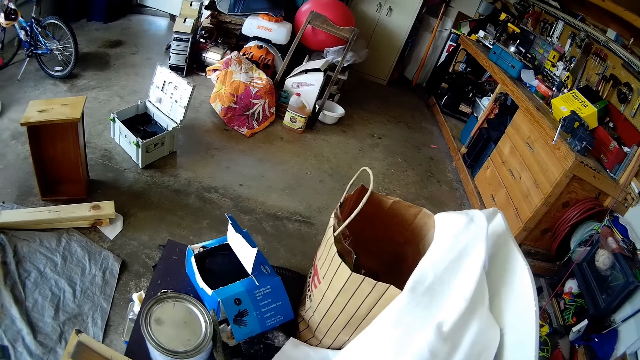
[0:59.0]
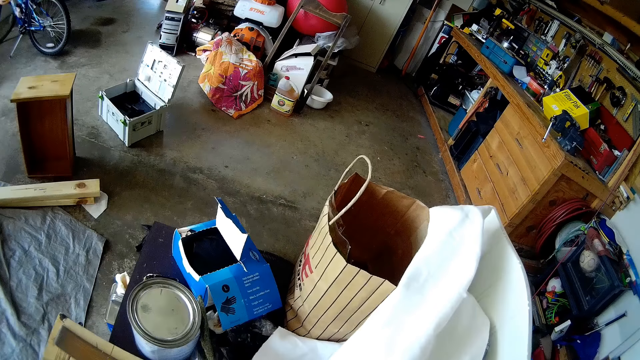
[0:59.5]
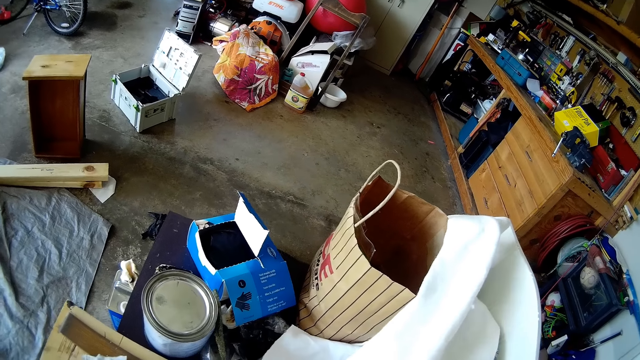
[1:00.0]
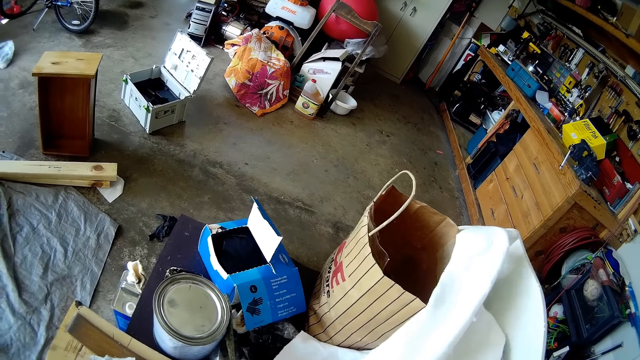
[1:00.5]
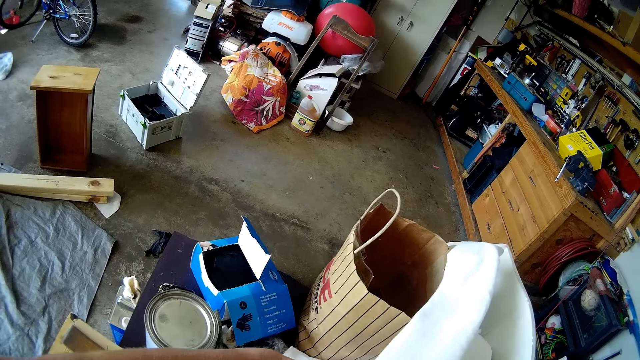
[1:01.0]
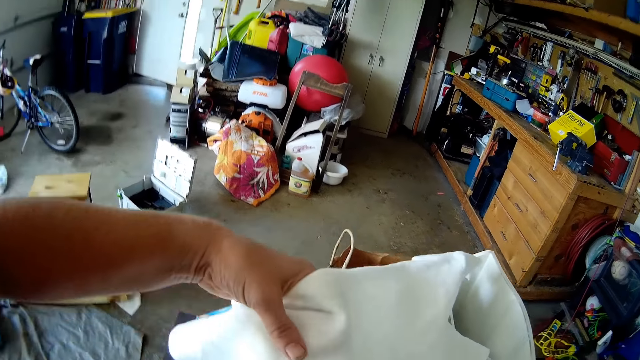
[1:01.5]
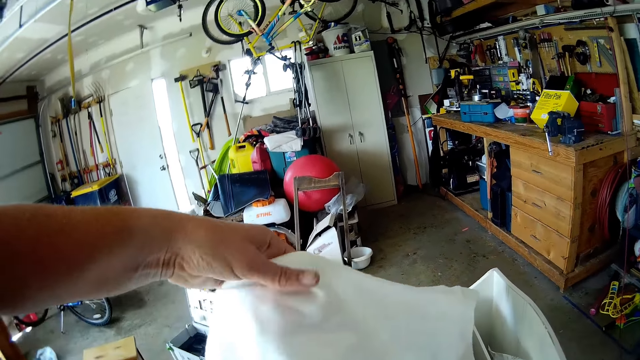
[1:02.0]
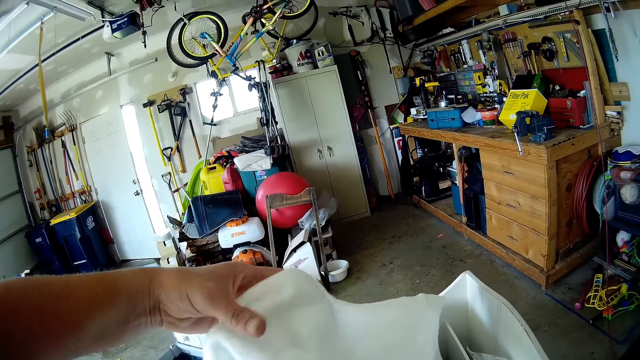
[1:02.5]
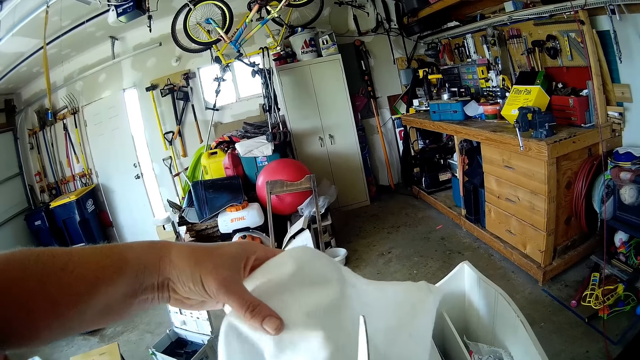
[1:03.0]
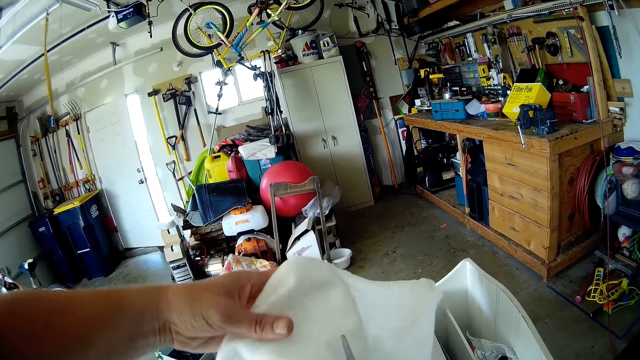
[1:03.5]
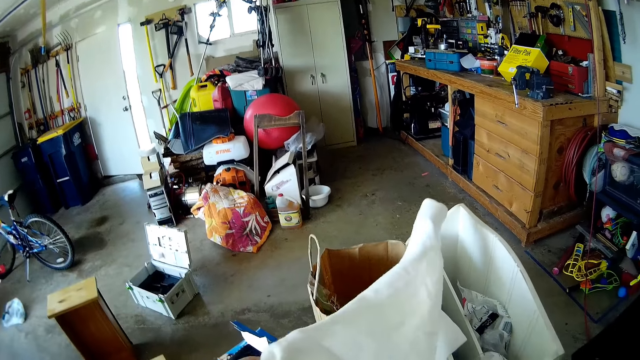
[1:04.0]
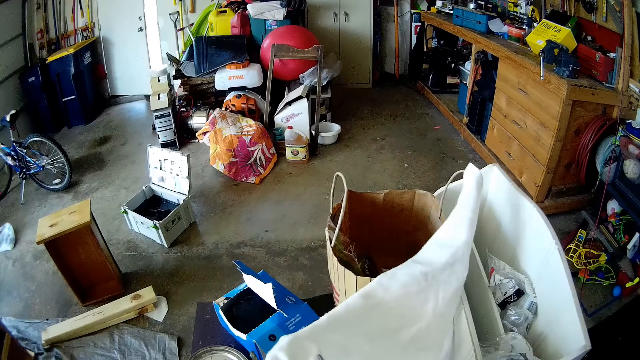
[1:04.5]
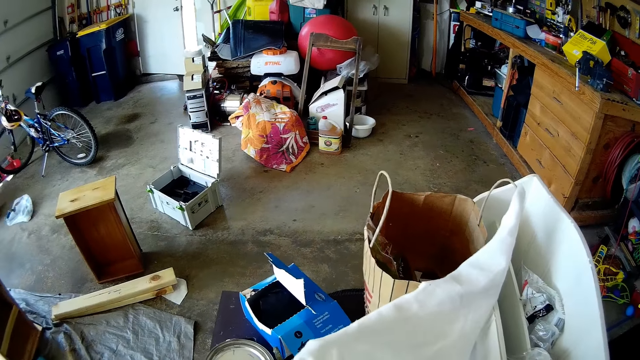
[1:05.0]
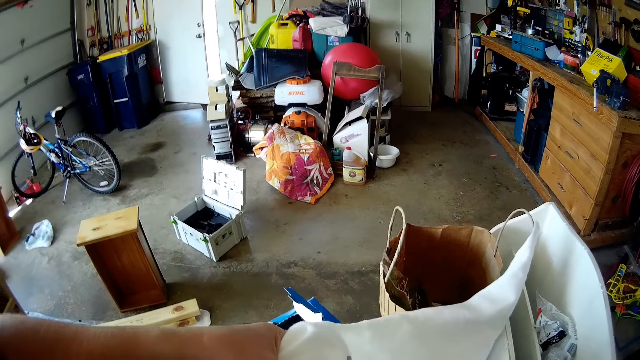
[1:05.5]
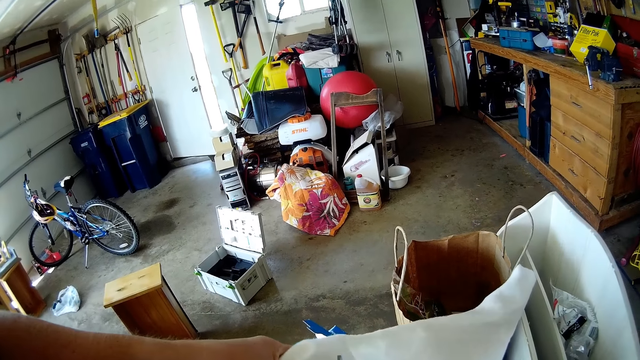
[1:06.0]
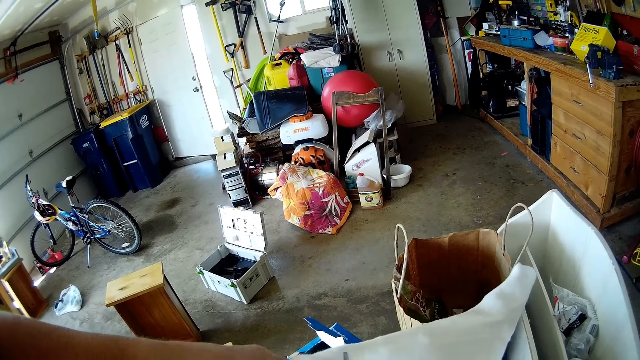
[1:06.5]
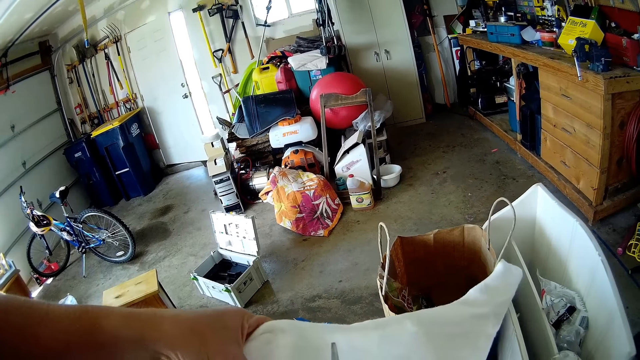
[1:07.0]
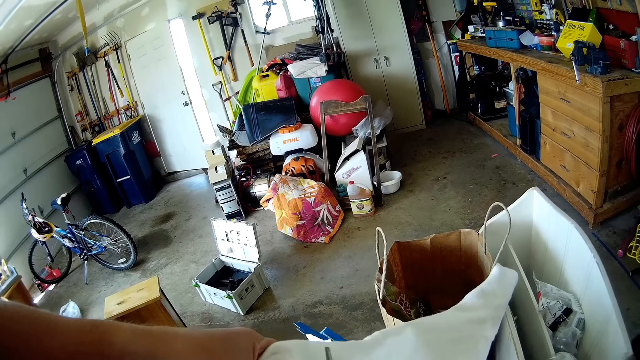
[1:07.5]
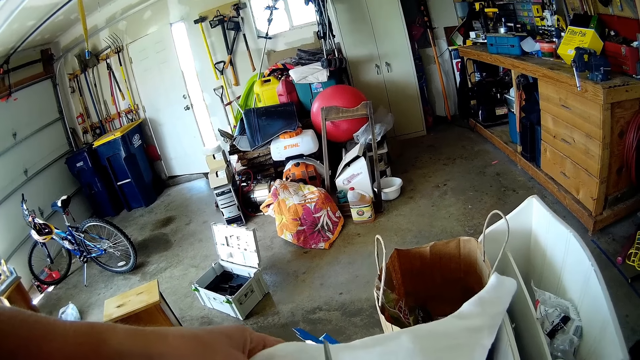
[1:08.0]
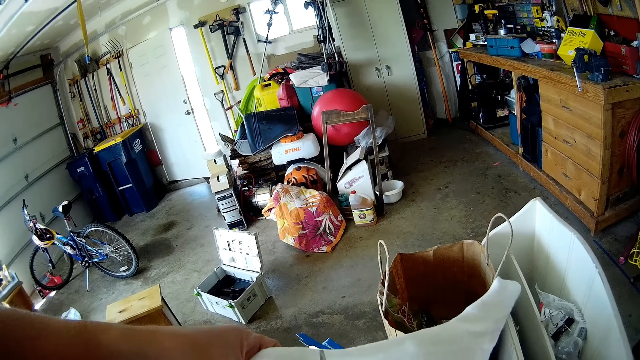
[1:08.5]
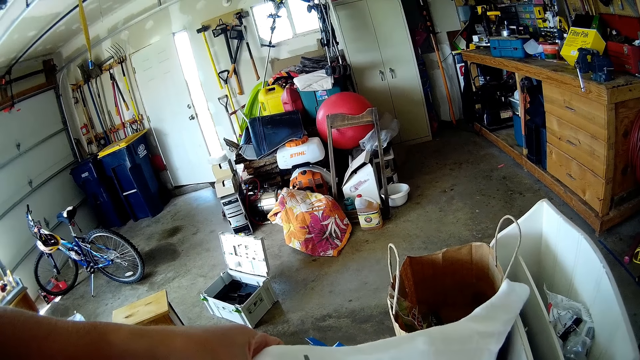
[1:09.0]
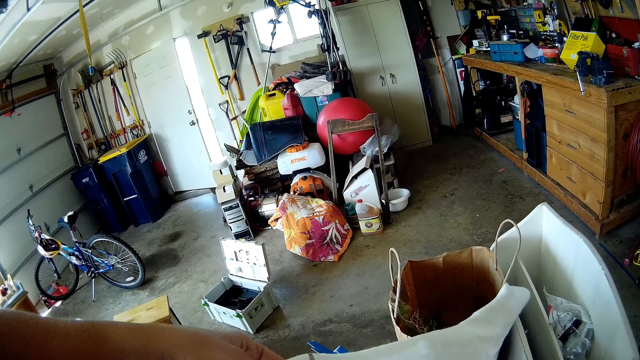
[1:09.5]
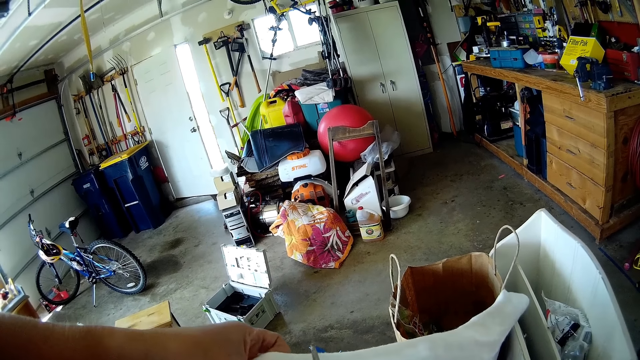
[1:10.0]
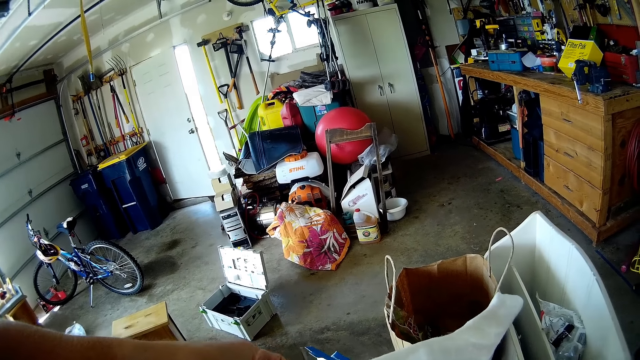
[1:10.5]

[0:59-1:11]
The camera wearer cuts the kitchen towel with a pair of scissors. They feel the kitchen towel with a hand.

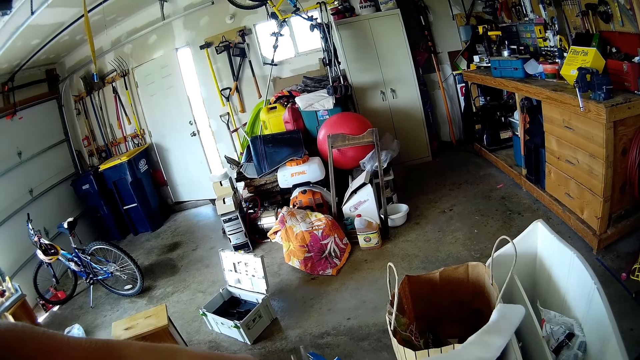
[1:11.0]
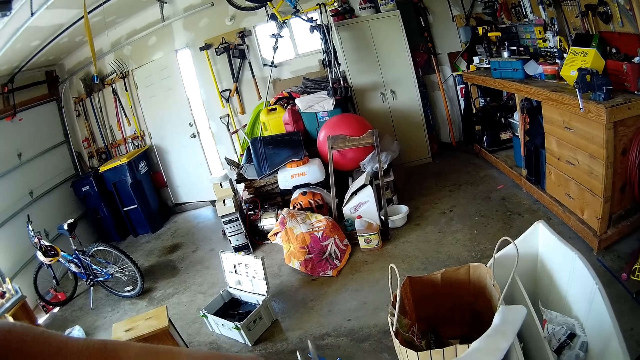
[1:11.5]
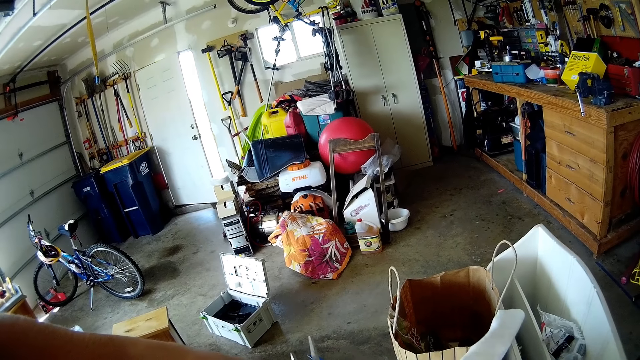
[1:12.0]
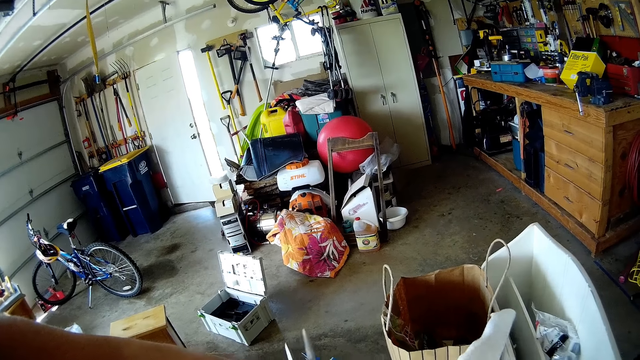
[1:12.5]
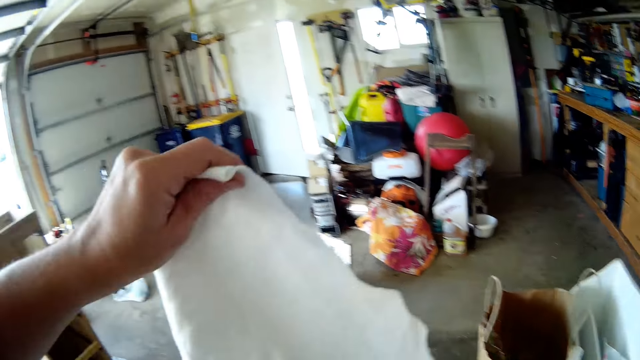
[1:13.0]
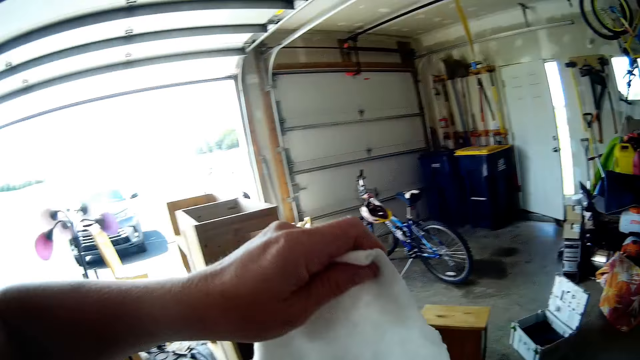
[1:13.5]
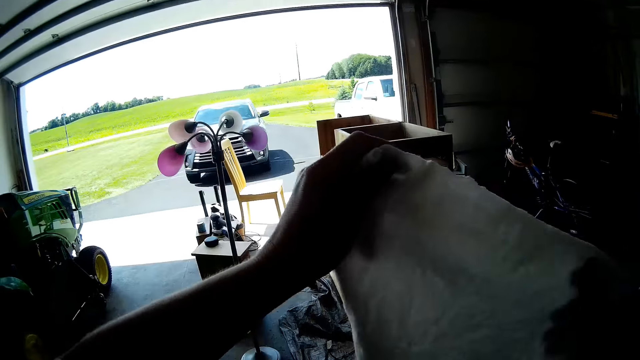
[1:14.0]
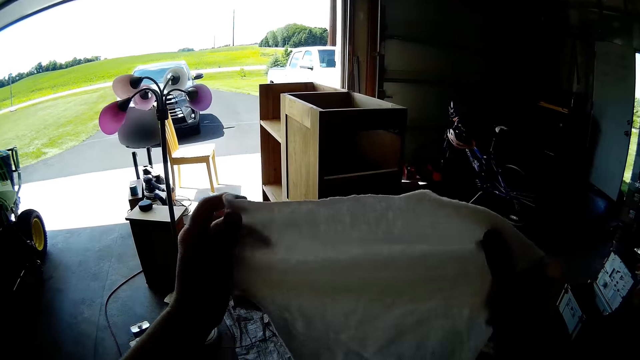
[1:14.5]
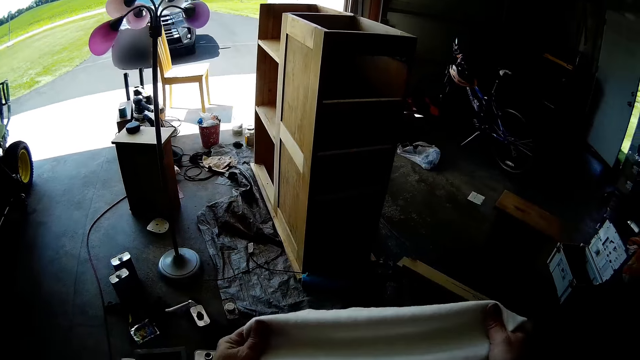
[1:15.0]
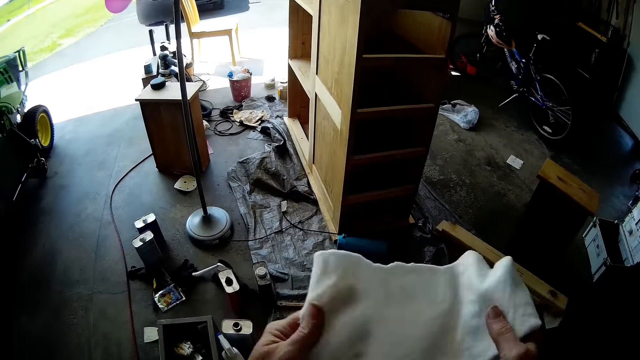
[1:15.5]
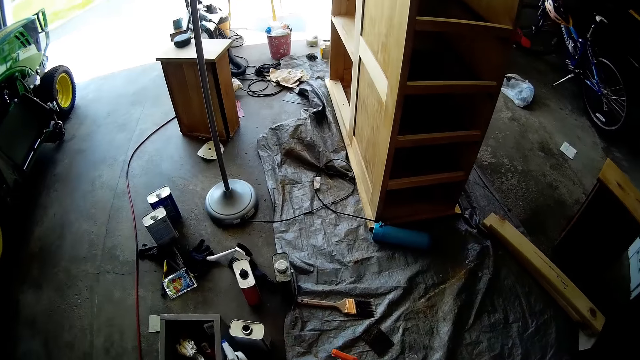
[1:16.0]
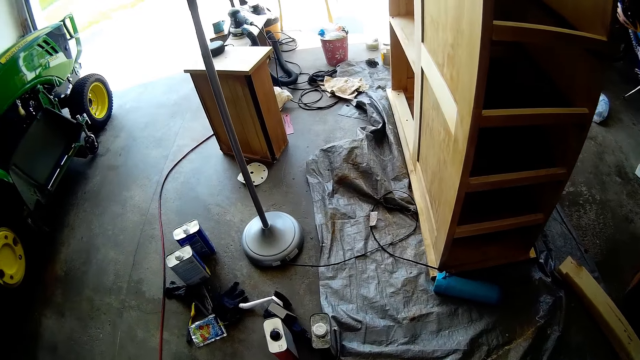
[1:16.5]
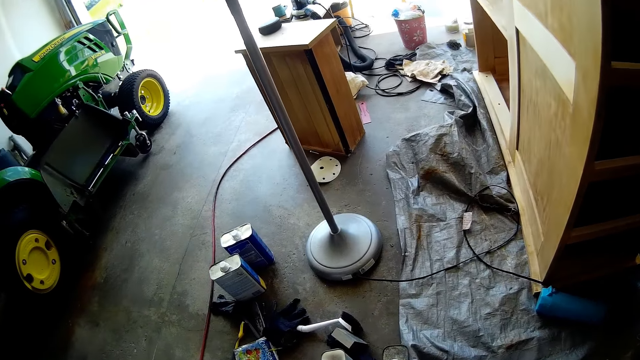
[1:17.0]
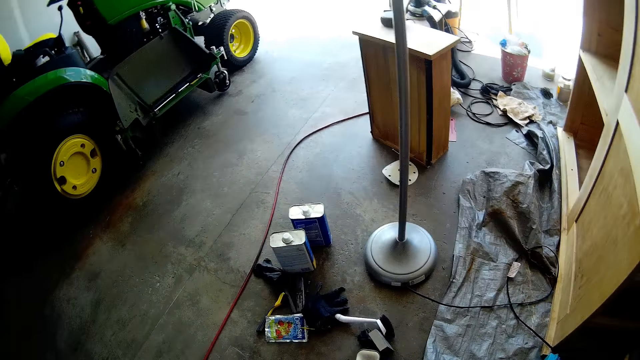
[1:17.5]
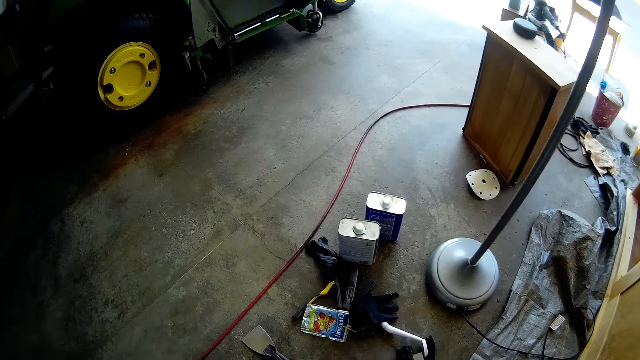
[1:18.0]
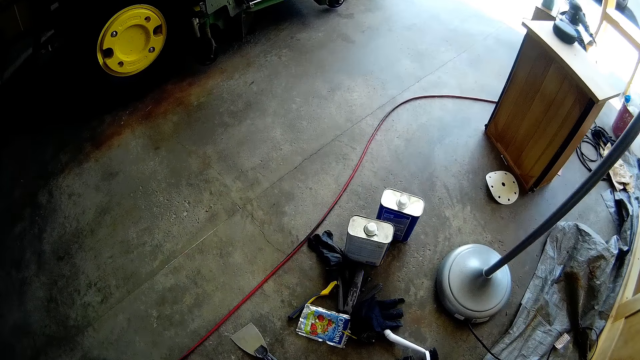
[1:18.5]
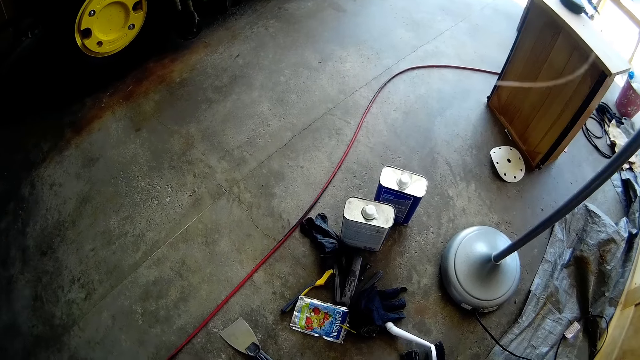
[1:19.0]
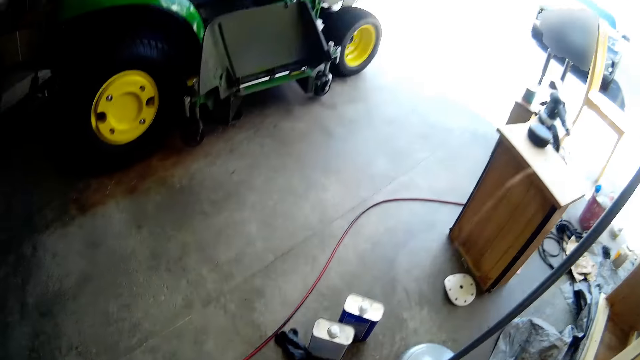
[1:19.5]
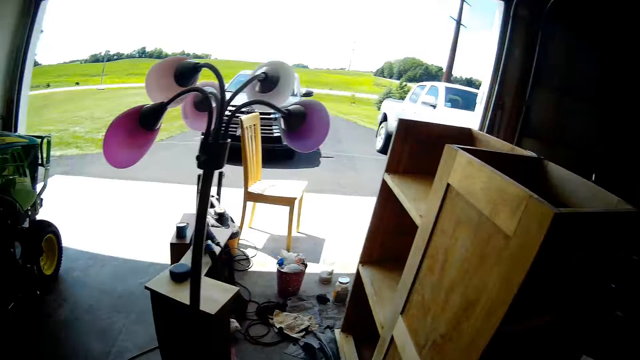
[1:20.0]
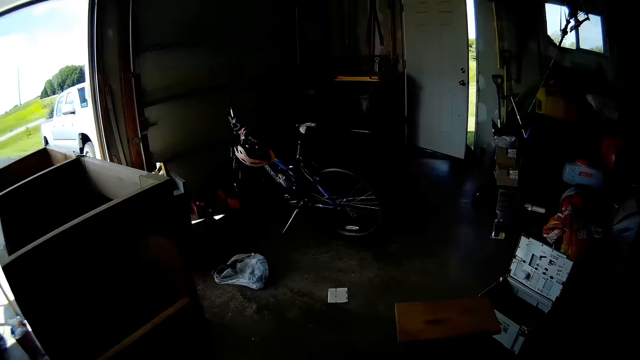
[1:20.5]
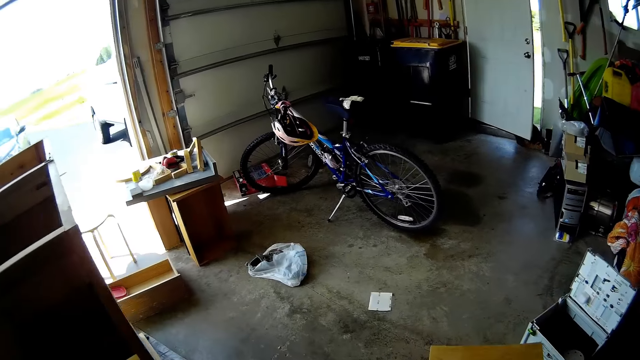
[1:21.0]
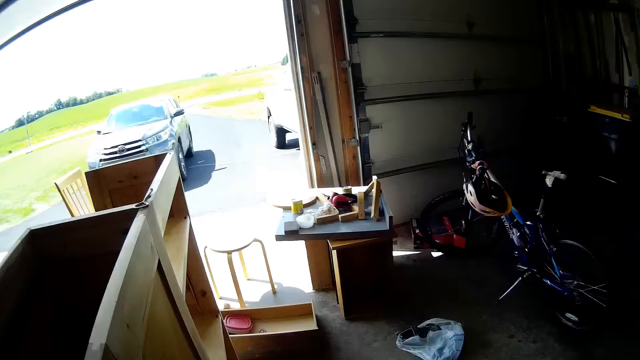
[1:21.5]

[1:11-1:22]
The camera wearer holds the kitchen towel with both hands. They walk in the workshop.
